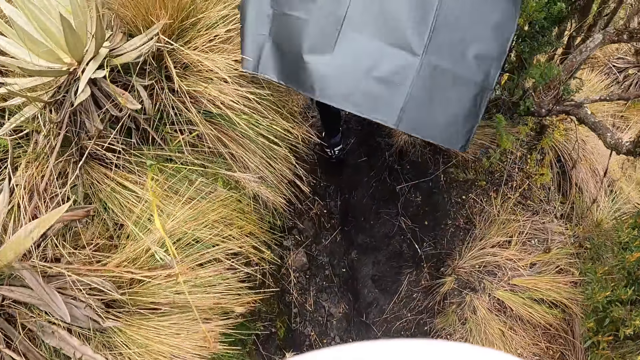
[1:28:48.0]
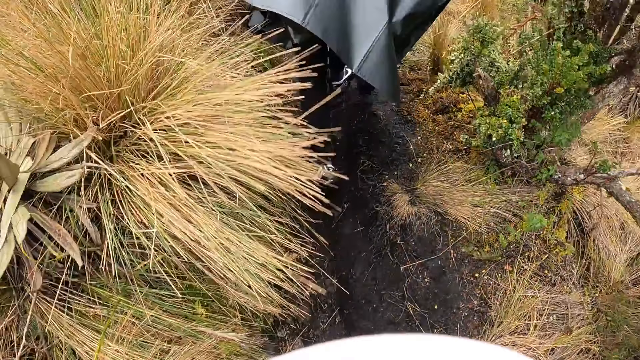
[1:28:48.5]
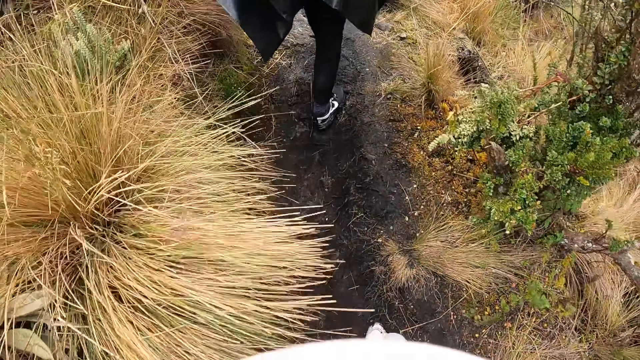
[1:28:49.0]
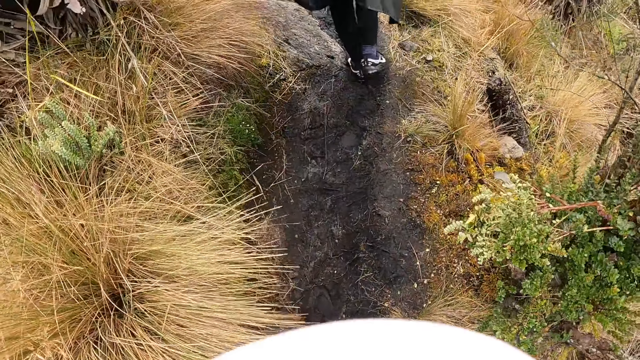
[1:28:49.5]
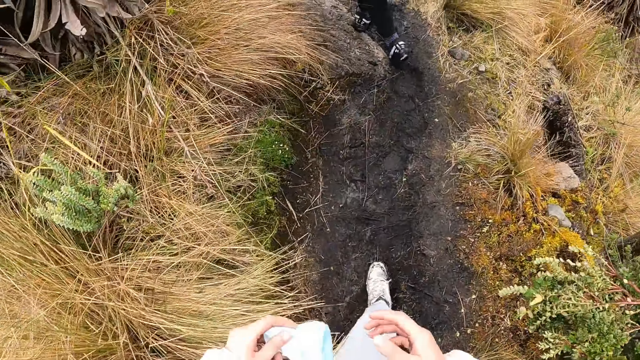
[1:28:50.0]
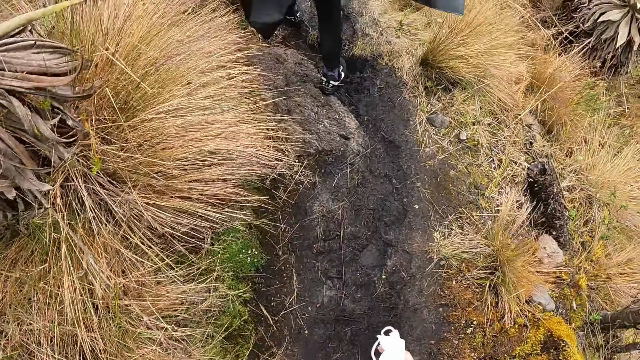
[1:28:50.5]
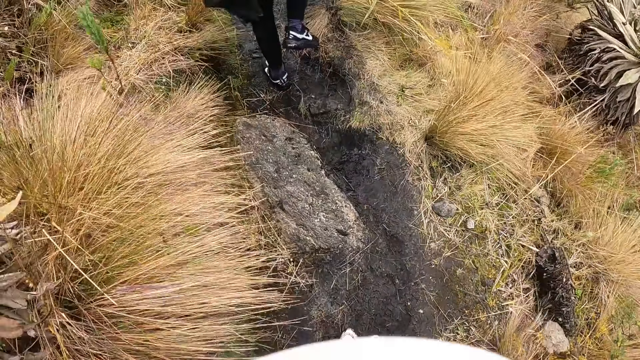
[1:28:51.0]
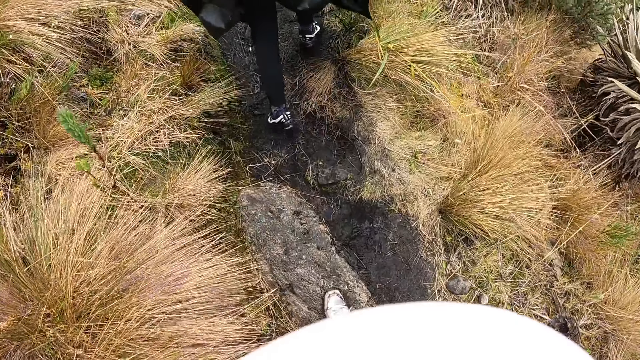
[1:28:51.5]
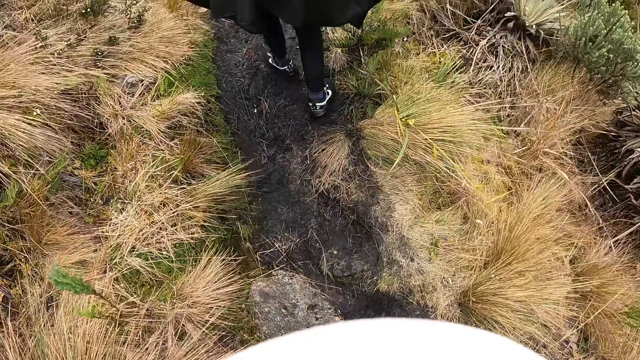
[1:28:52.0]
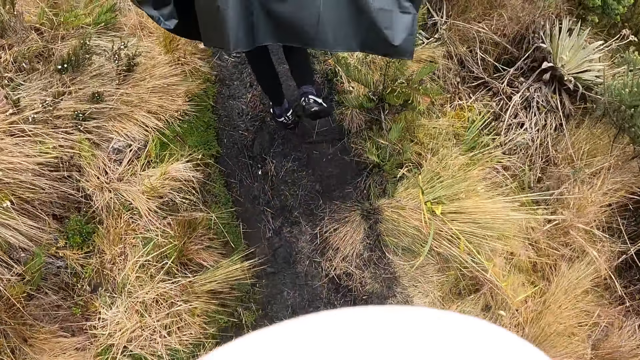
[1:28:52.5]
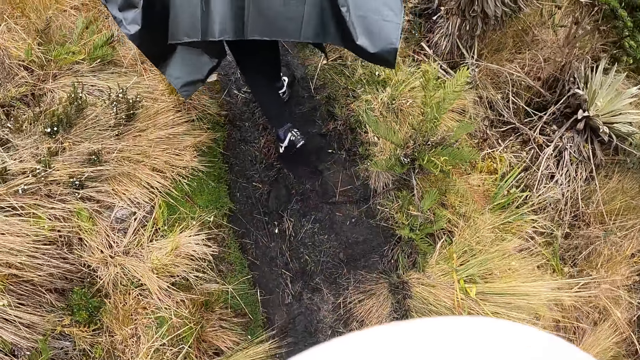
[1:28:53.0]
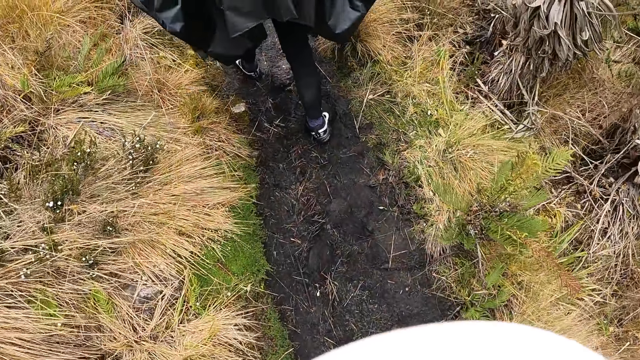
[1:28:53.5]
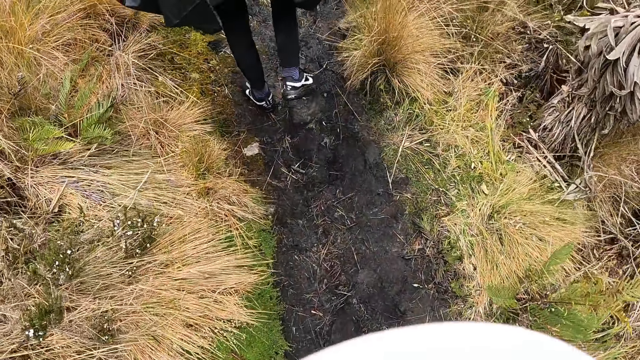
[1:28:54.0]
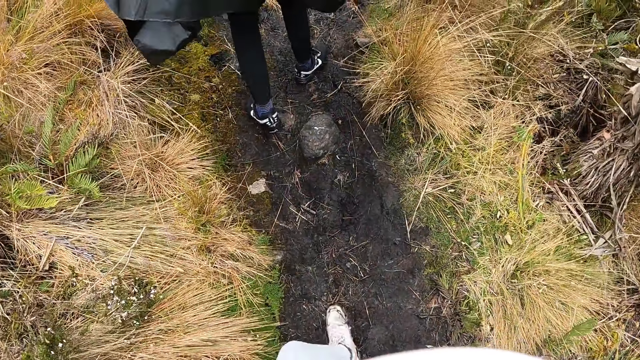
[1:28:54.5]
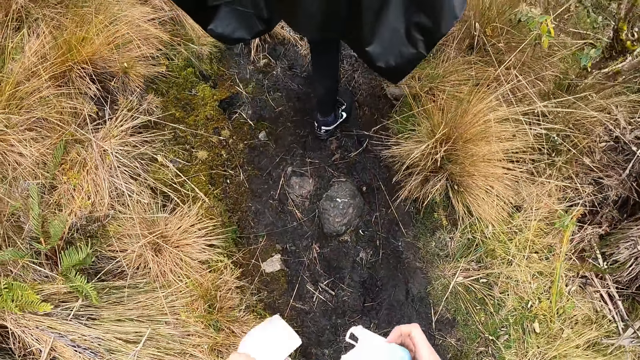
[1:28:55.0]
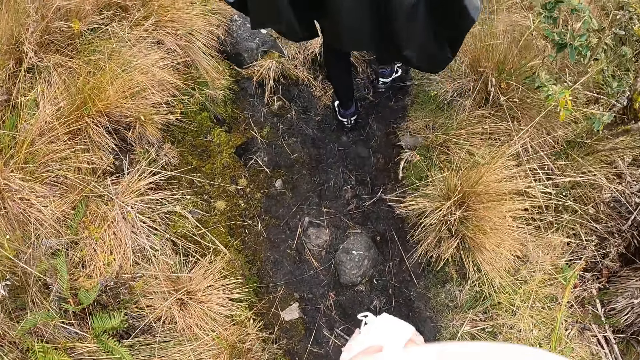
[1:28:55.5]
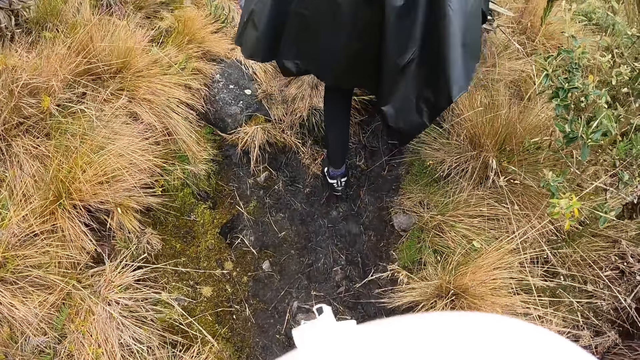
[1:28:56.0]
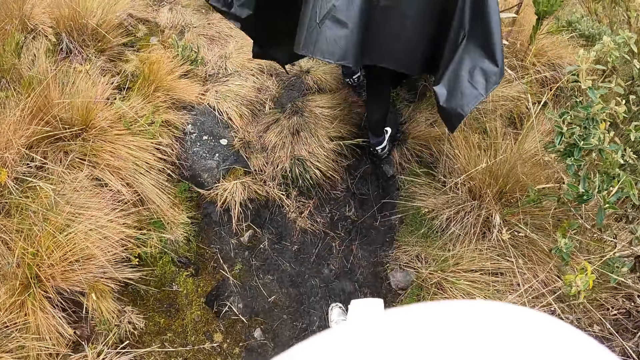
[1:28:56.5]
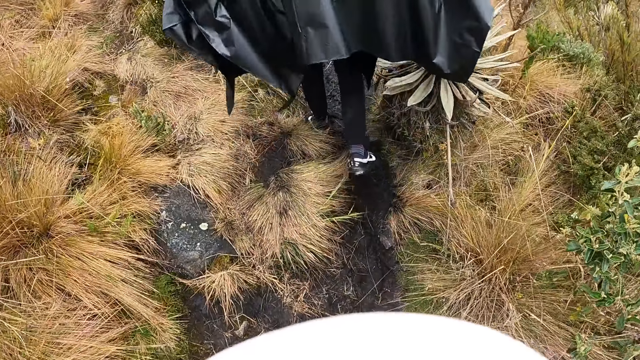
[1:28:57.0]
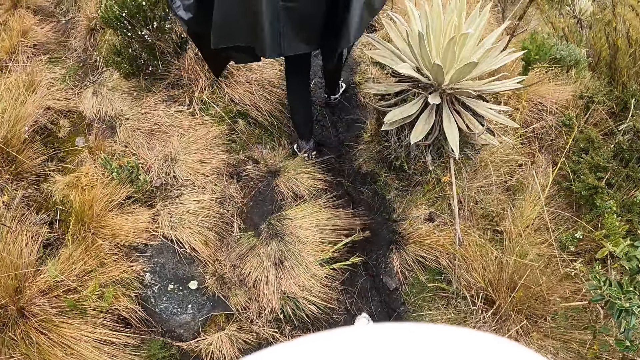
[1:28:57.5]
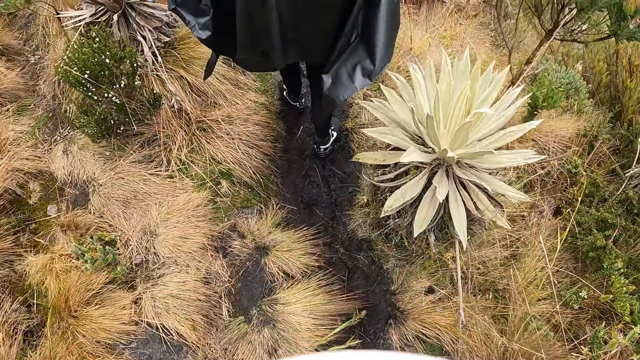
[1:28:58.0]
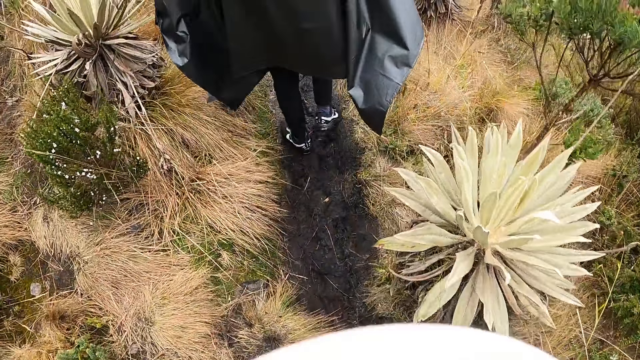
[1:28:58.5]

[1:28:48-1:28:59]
The camera wearer passes a facemask from her left hand to her right hand. She passes a paper from her left hand to her right hand. She passes the facemask to her left hand.

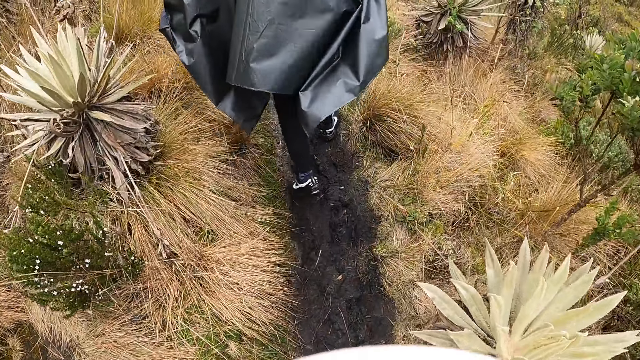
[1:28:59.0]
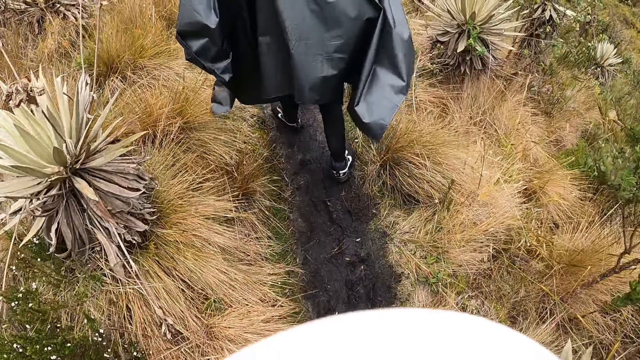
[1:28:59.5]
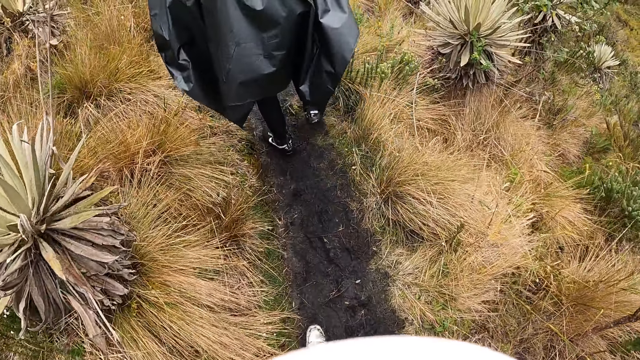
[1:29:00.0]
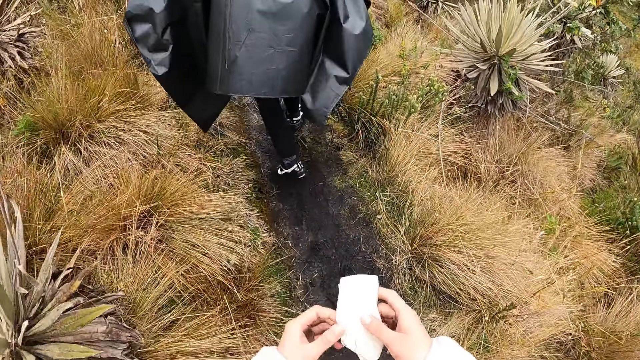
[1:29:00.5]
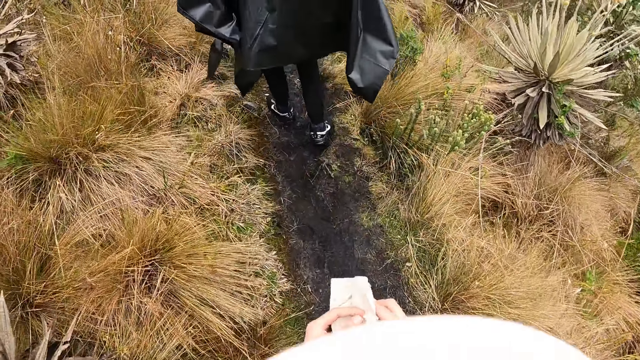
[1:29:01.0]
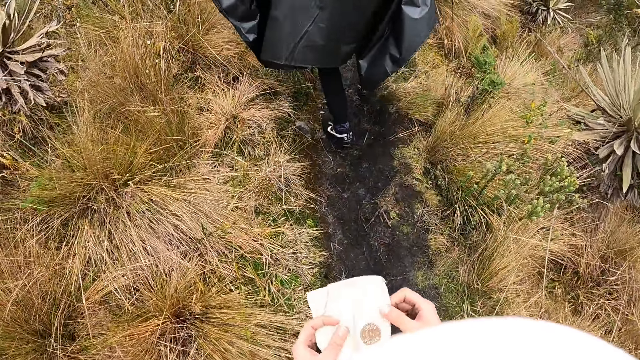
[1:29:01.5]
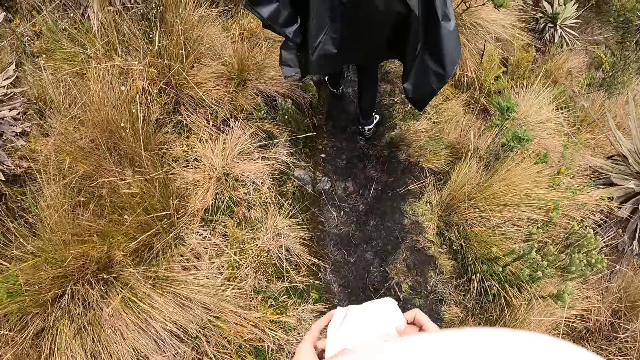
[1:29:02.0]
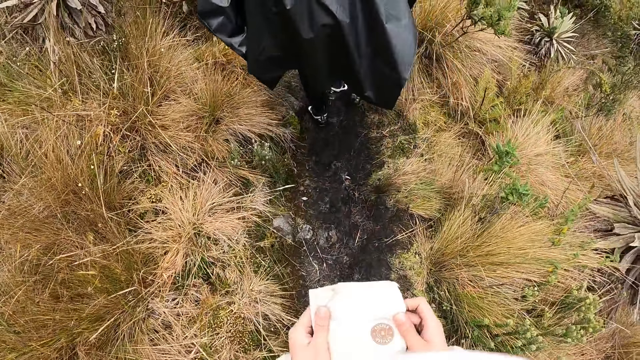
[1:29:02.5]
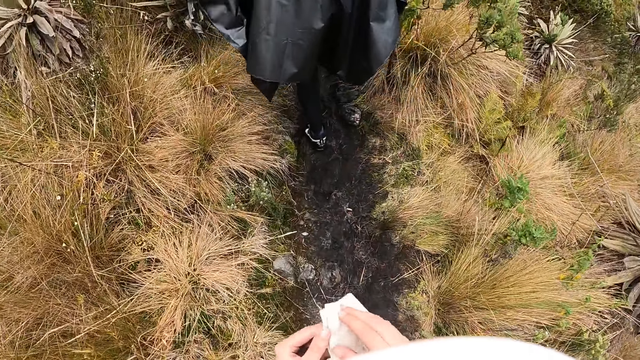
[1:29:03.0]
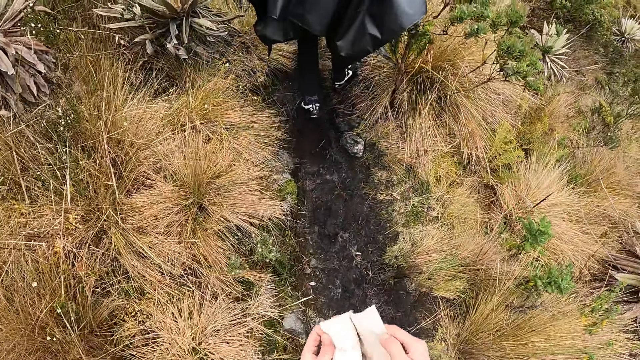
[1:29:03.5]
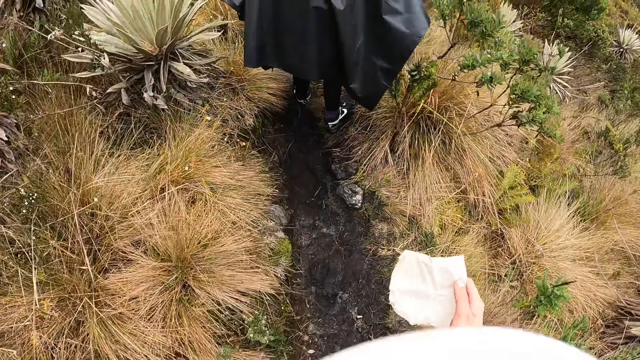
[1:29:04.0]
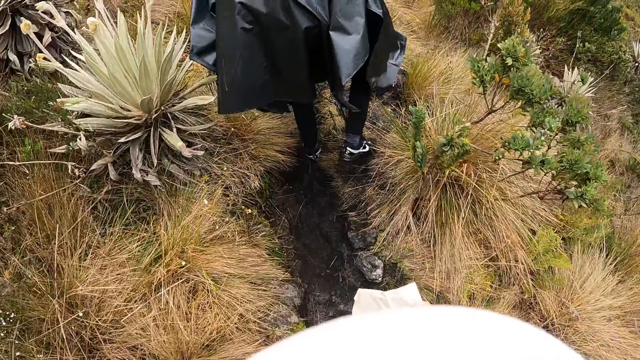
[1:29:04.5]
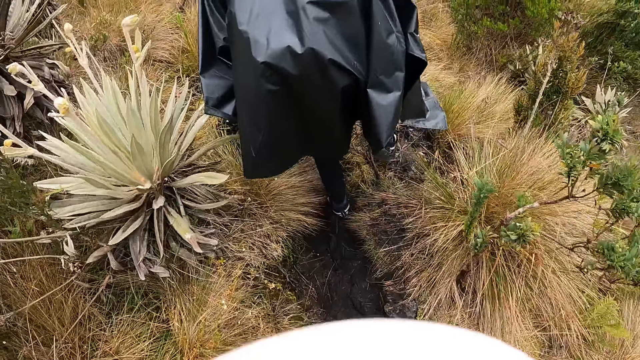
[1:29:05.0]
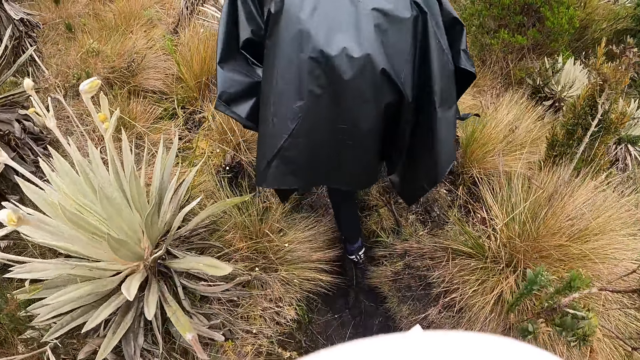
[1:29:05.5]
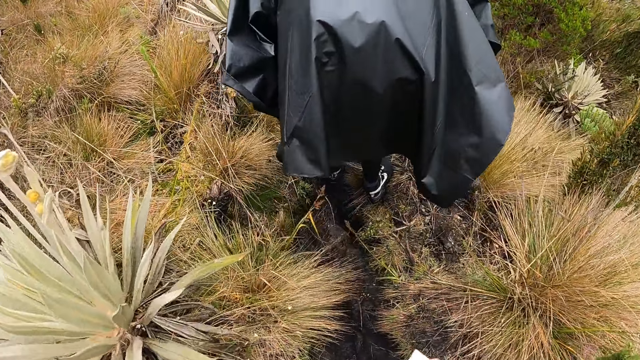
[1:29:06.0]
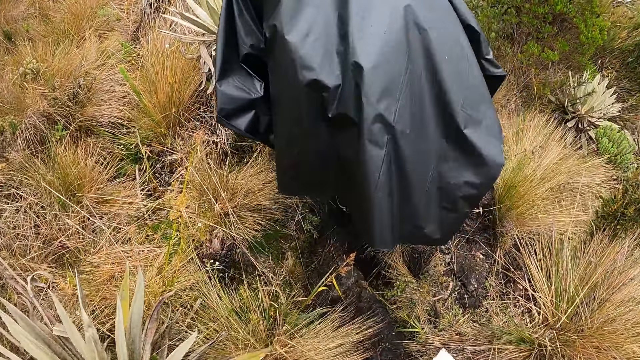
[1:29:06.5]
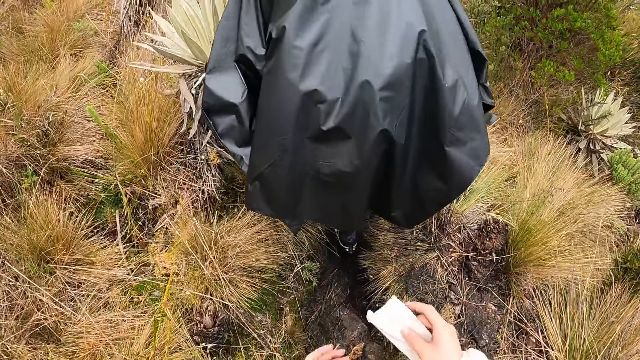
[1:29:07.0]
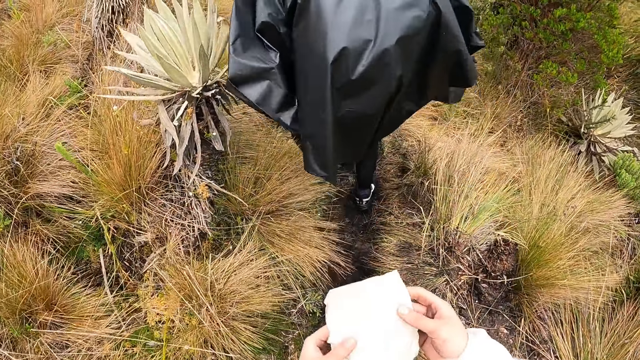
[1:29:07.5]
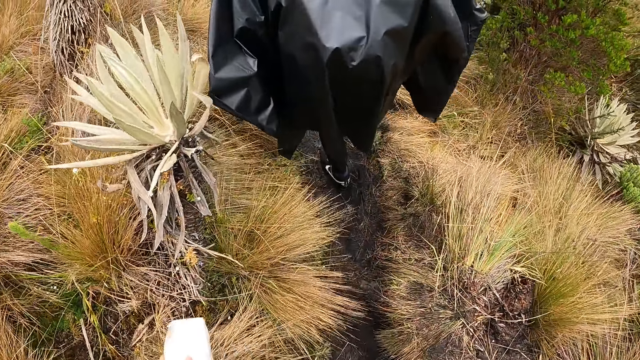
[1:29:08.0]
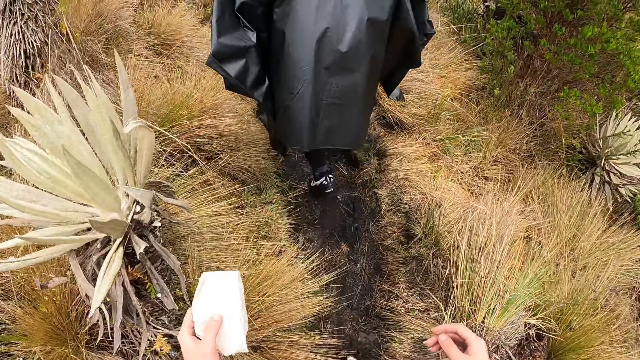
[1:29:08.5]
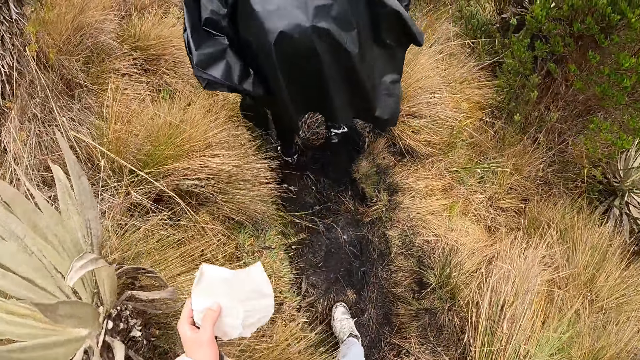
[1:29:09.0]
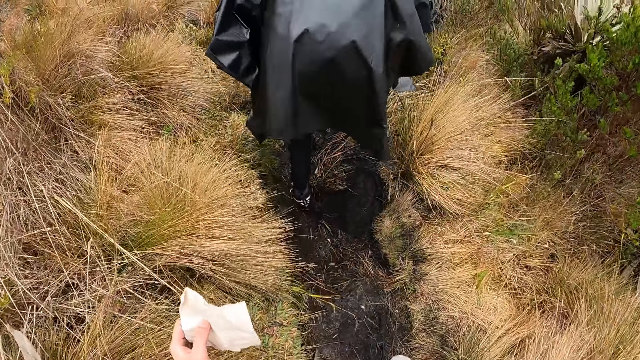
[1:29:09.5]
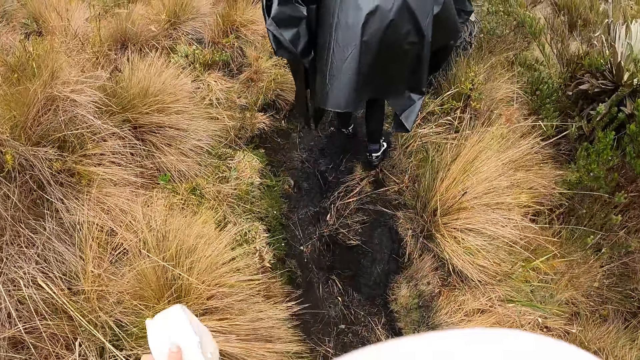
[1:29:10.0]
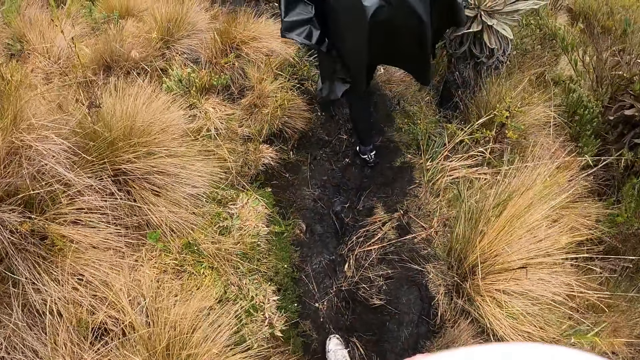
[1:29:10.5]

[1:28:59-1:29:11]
The camera wearer unfolds the paper with both hands. She holds the paper. She separates the paper with both hands. She walks around. She passes the paper to her left hand.
